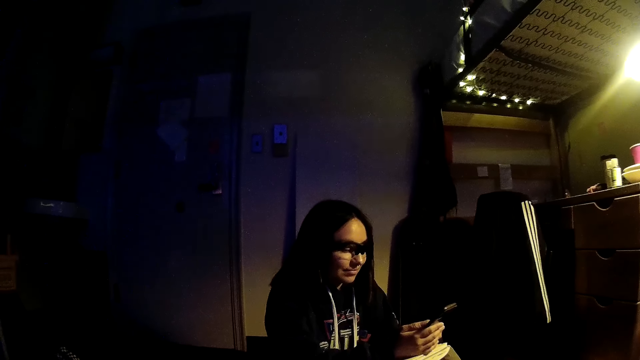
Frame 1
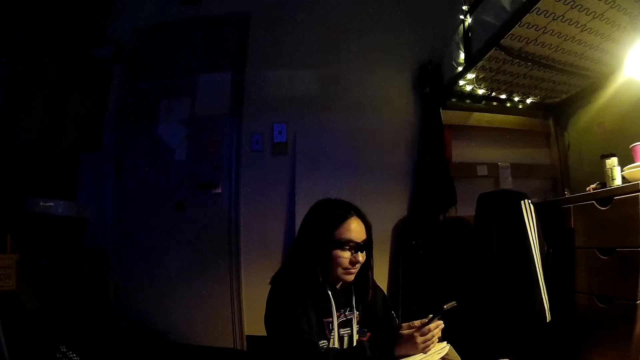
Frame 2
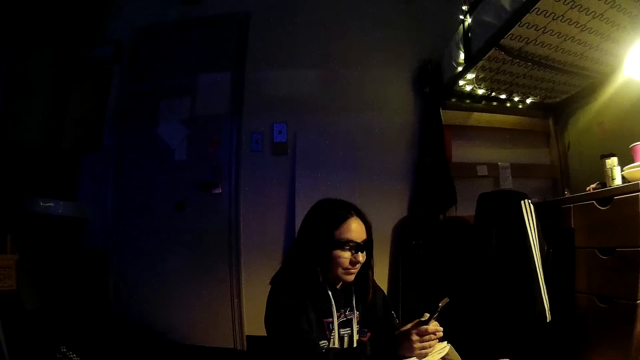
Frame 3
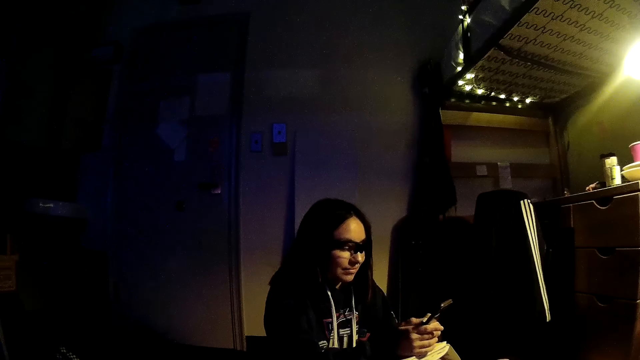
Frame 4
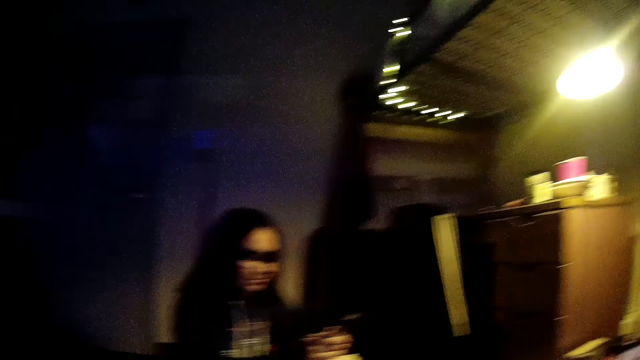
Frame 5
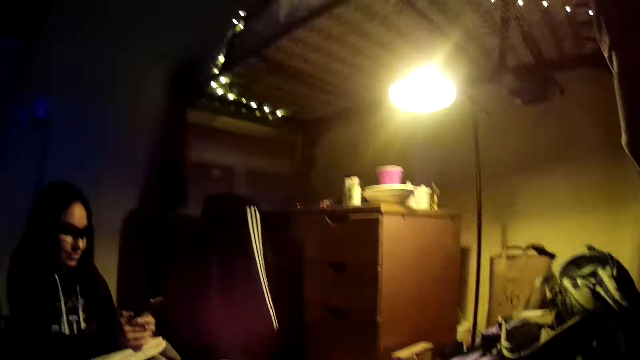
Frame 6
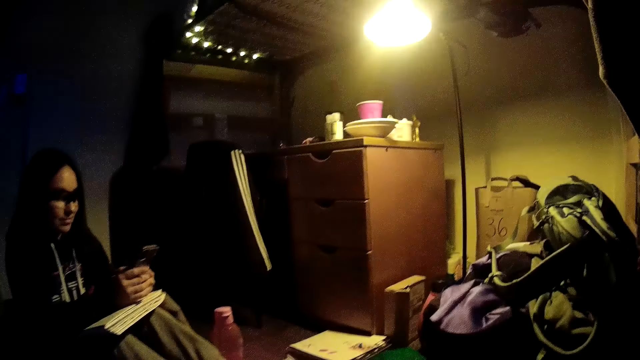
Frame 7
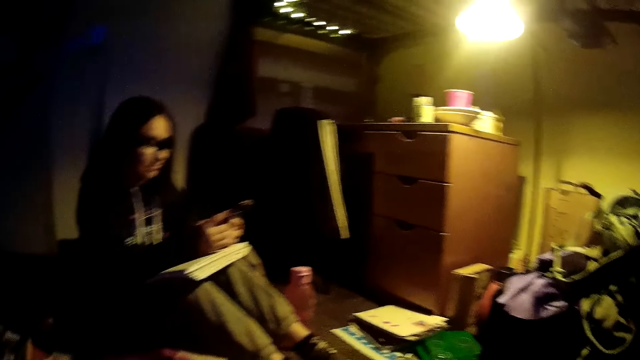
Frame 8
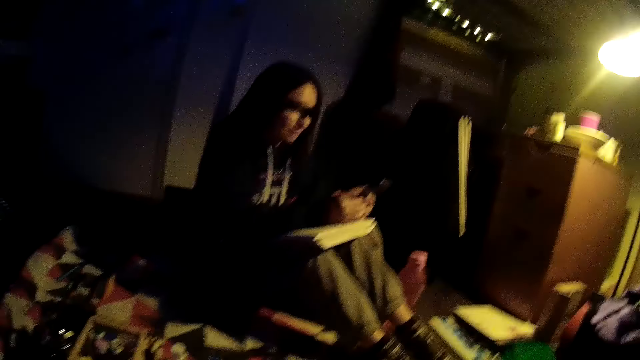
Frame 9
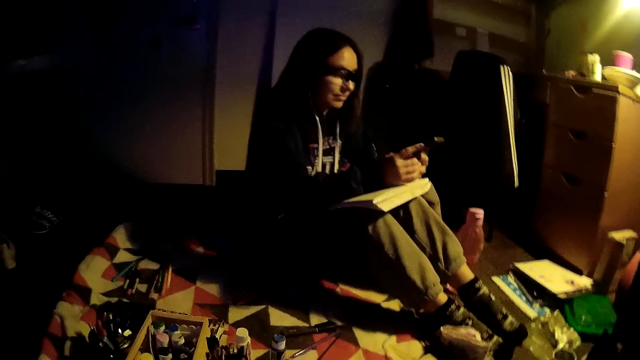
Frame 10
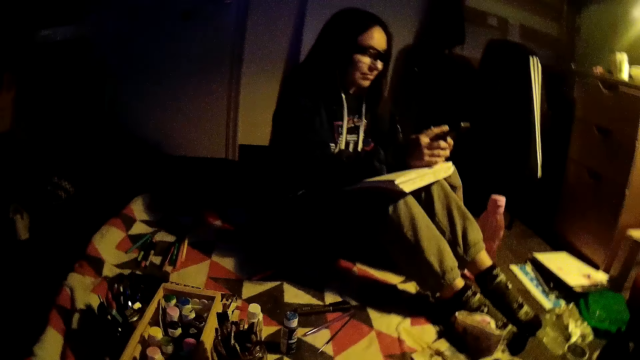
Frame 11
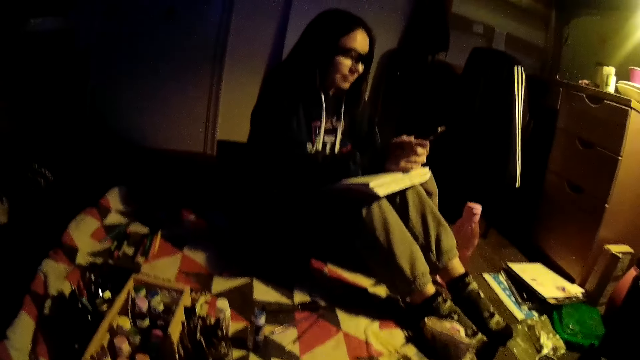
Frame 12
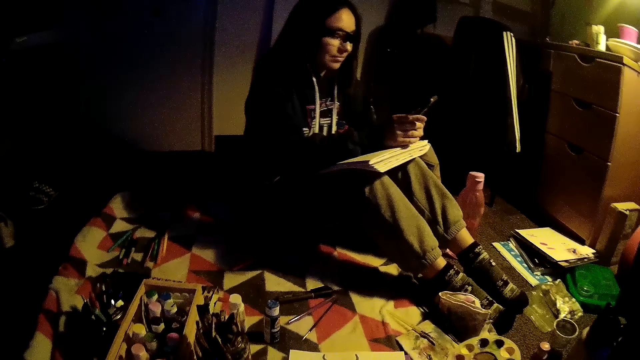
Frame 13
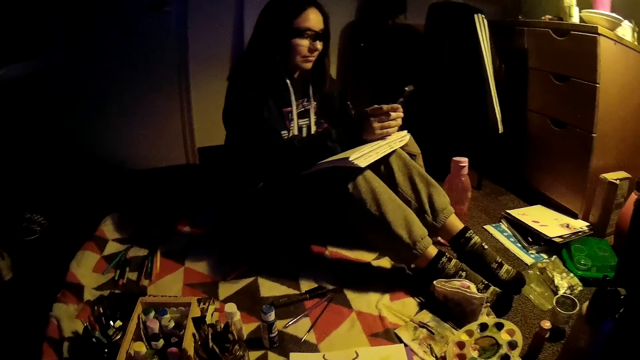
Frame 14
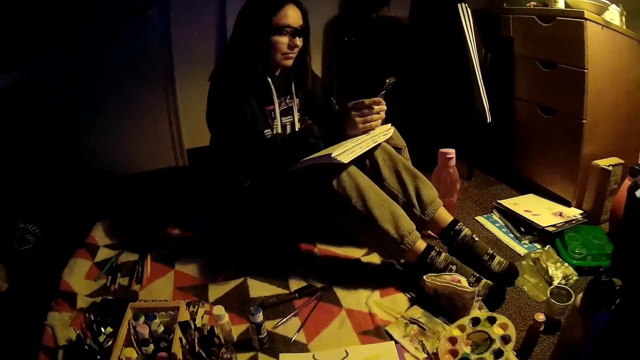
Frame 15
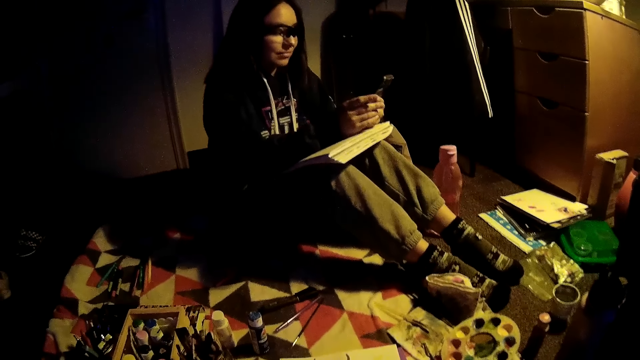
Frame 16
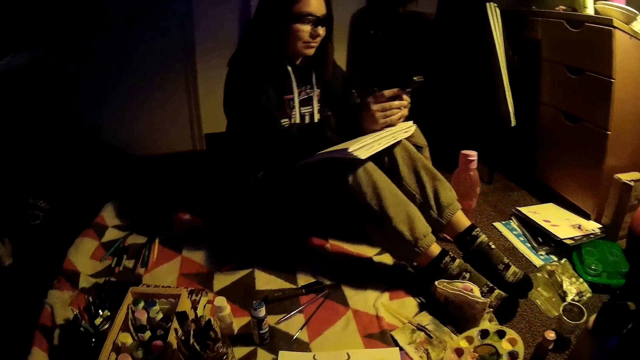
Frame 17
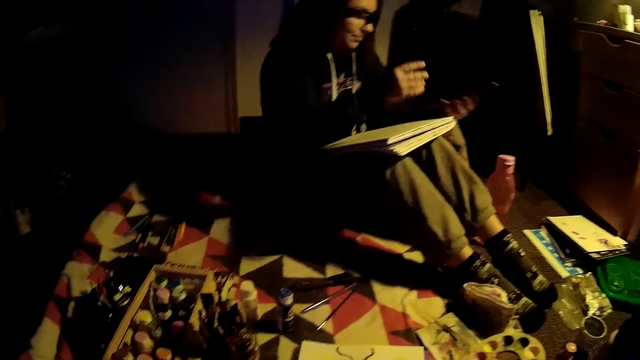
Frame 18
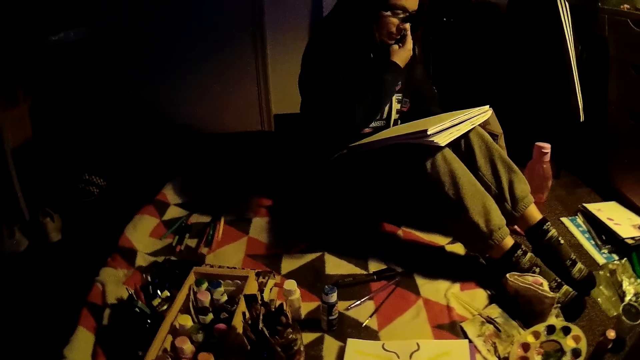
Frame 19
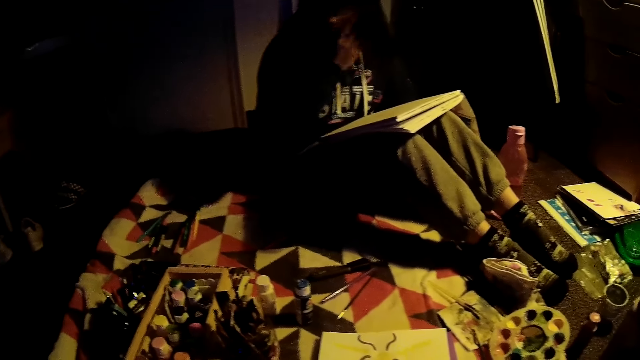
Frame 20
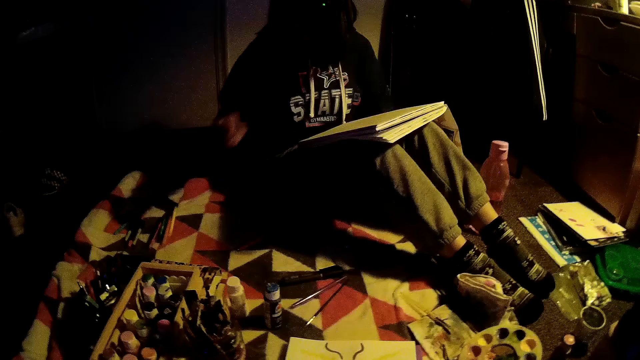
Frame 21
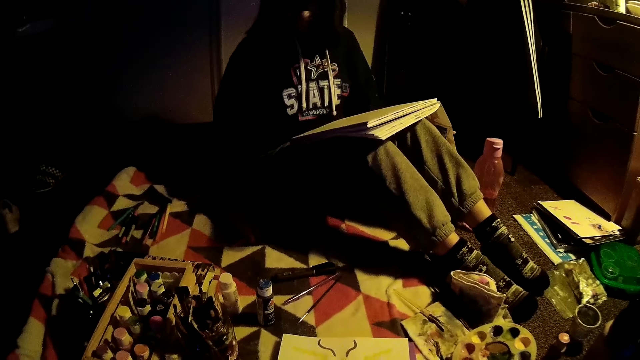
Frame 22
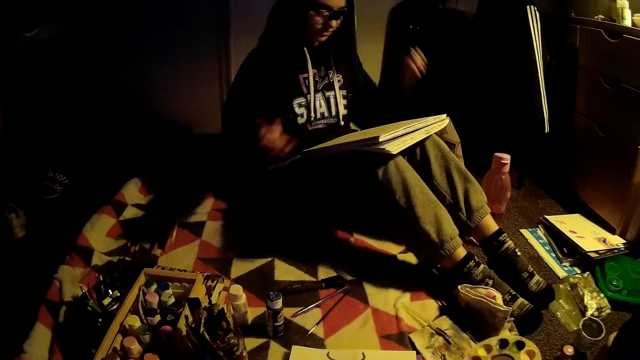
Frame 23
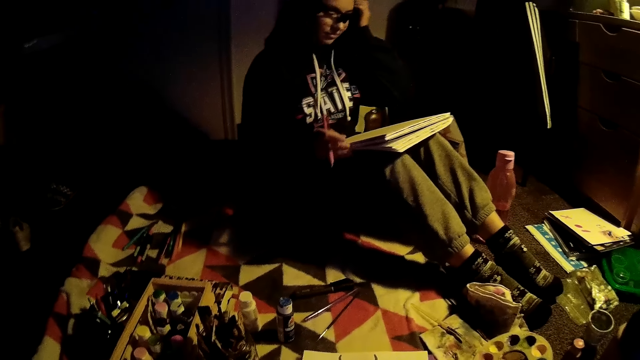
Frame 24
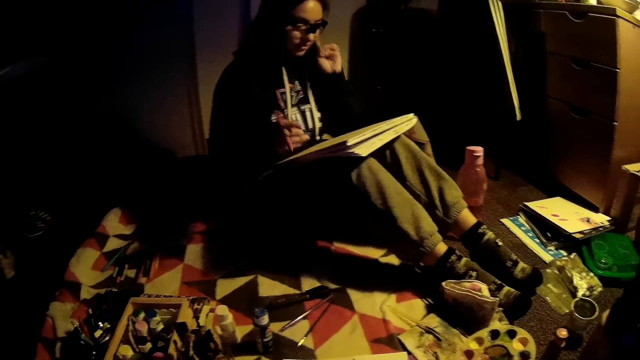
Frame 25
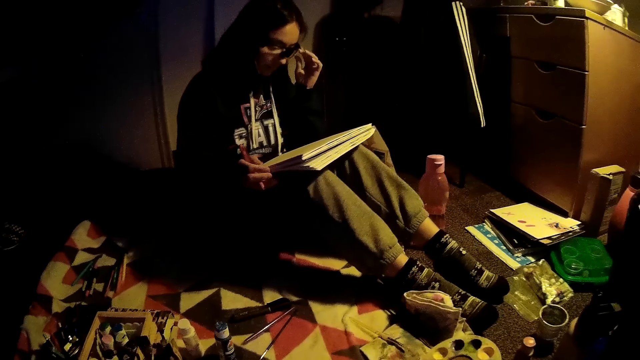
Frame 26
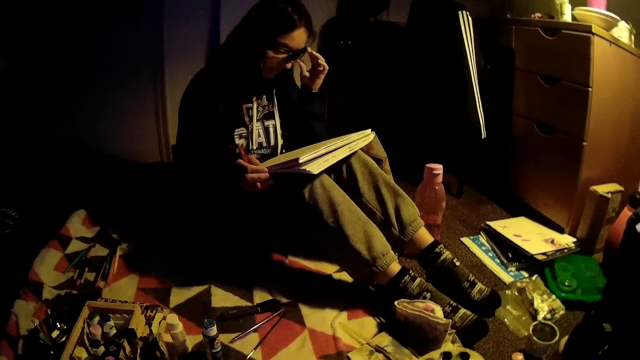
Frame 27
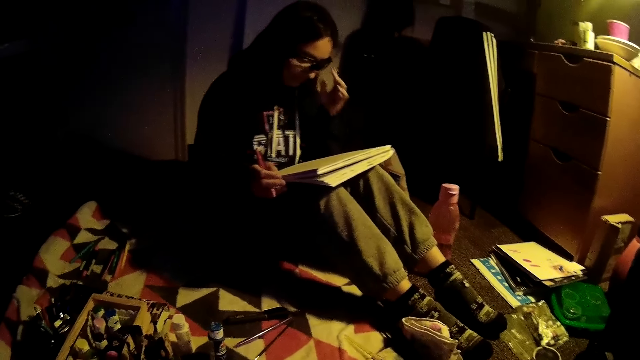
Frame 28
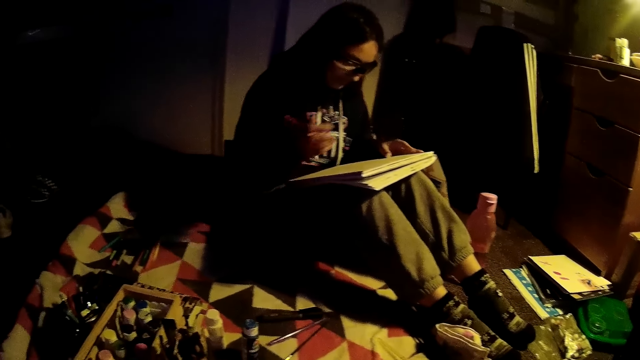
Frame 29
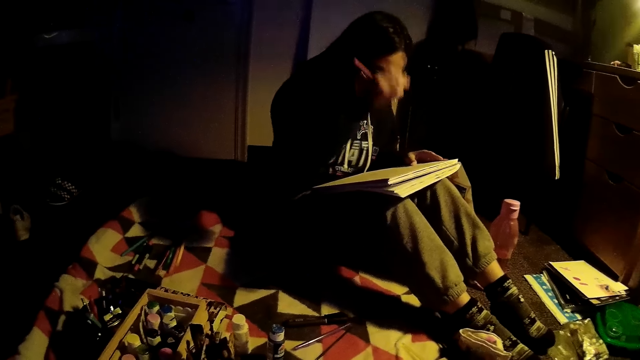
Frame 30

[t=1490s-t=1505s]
The camera wearer looks around. The woman places her phone on the floor with her left hand, picks up a pencil on the bed with her right hand, adjusts her hair with her left hand, and adjusts her glasses with her left hand.

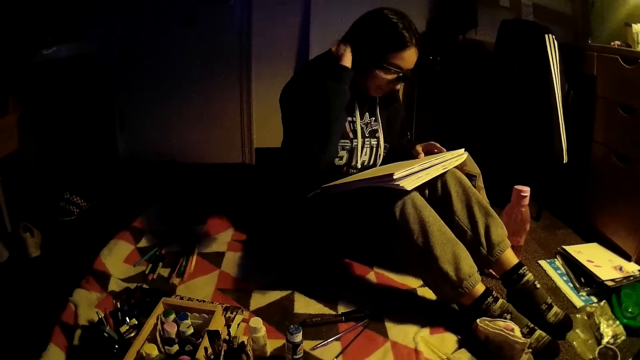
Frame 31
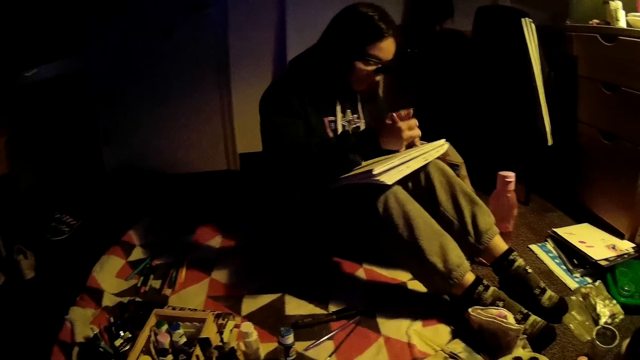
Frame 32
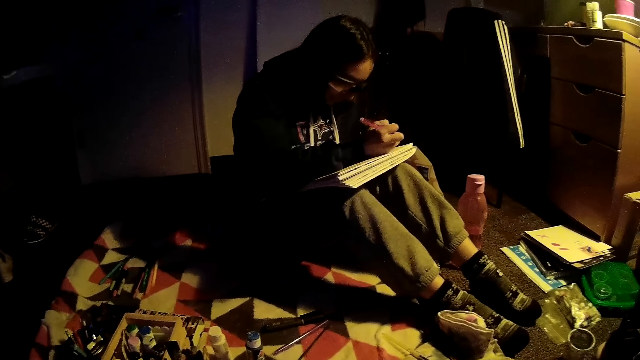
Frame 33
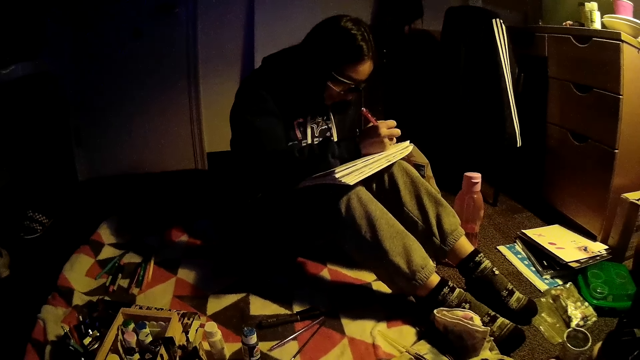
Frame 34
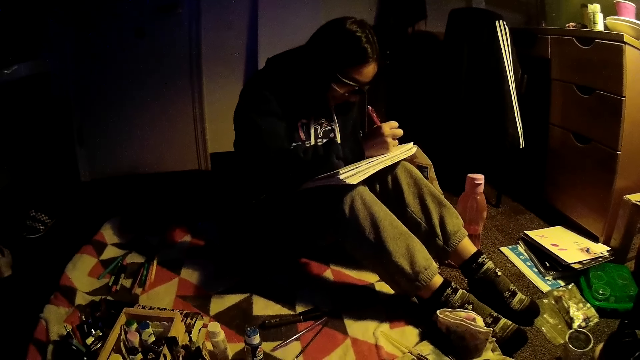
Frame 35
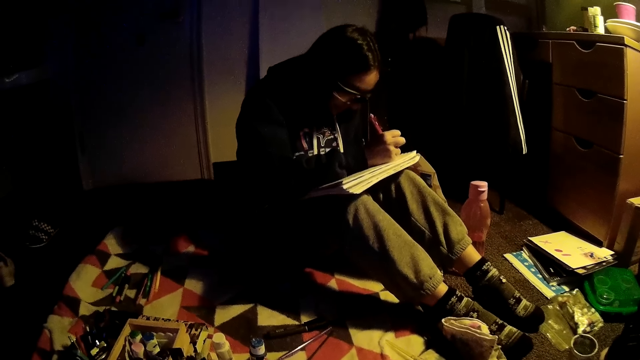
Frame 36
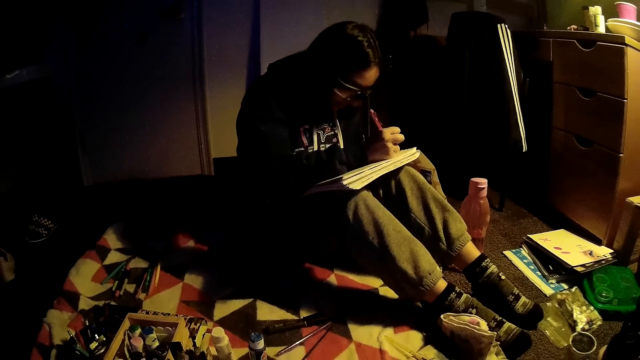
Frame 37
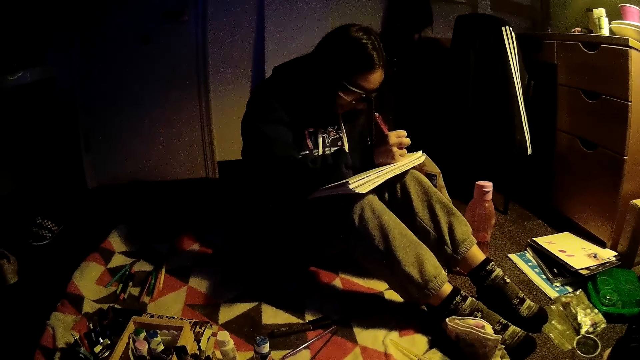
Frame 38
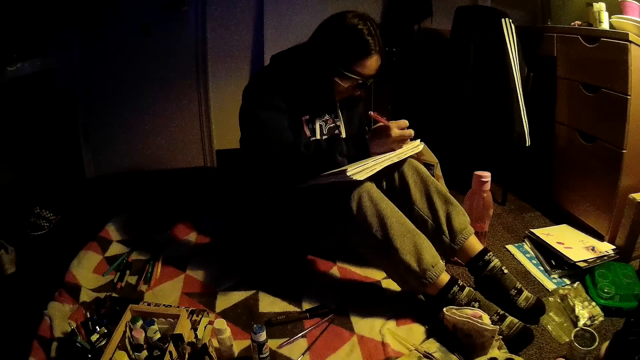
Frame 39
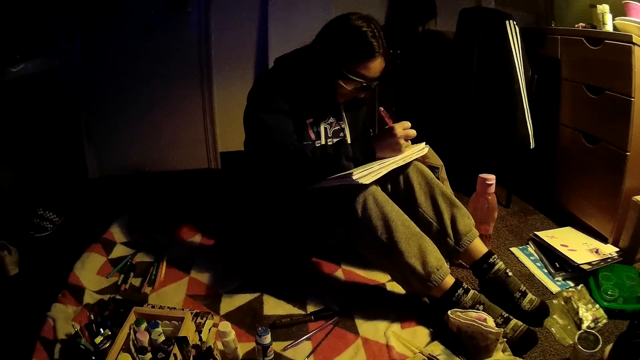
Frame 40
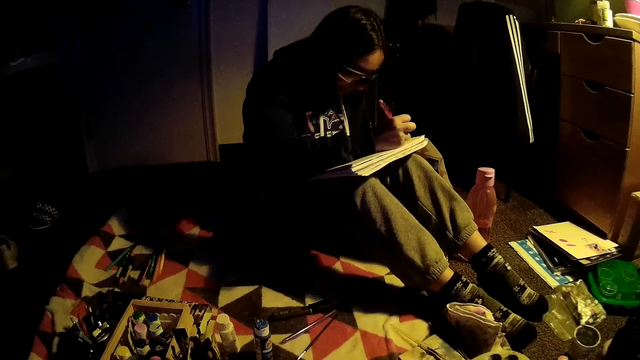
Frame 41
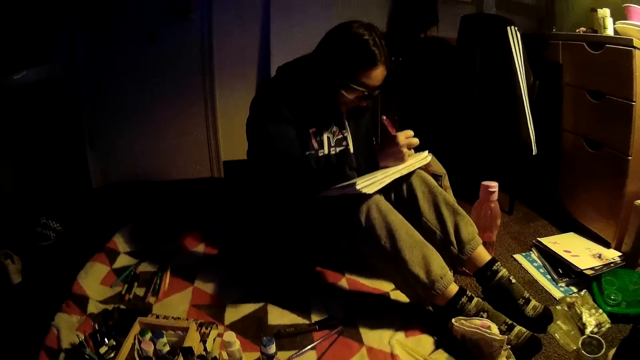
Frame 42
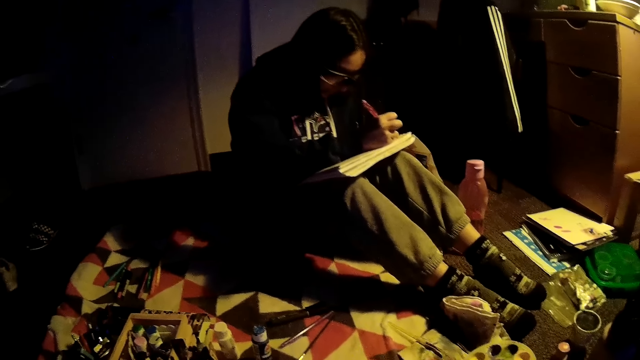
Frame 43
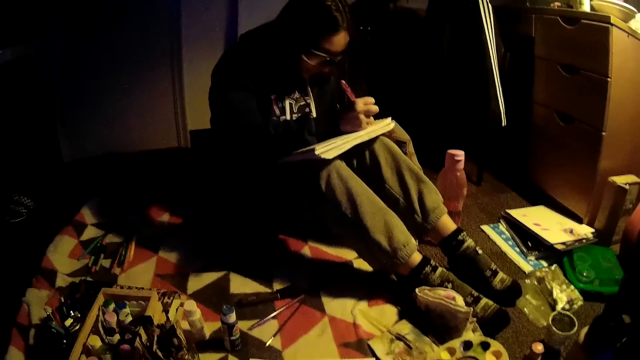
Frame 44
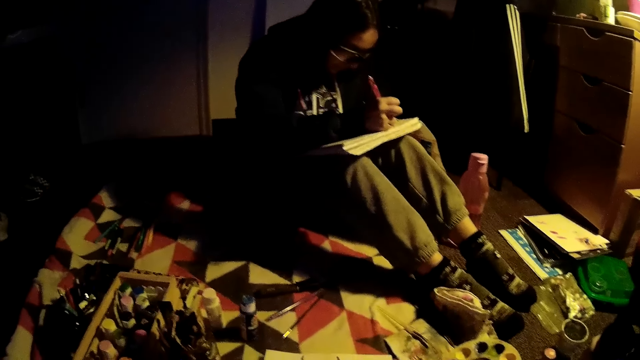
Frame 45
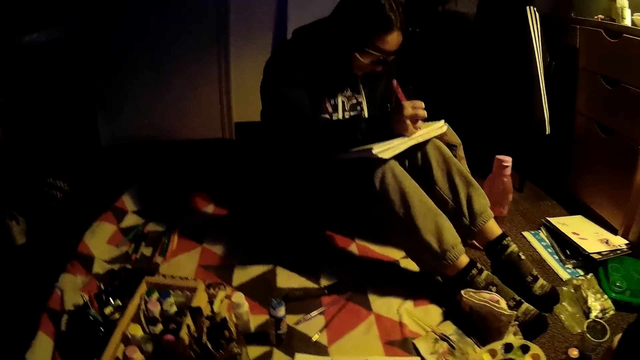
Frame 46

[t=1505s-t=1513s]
The woman adjusts her hair with her right hand. The woman draws with the pencil. The woman draws on the book with the pencil.
